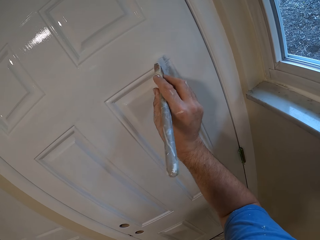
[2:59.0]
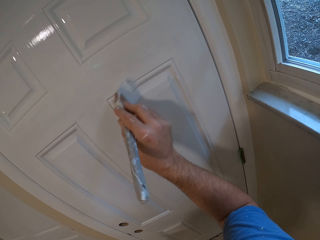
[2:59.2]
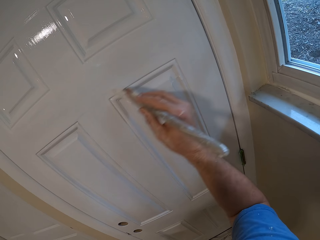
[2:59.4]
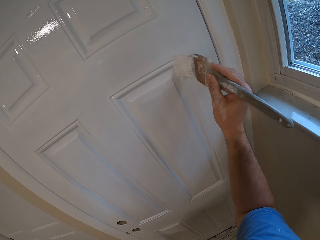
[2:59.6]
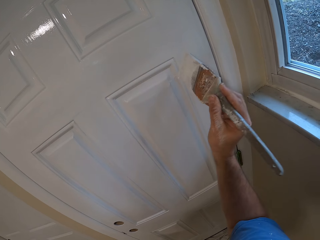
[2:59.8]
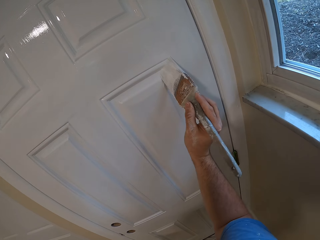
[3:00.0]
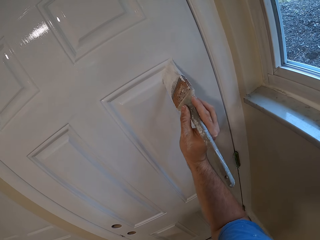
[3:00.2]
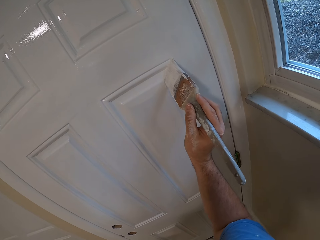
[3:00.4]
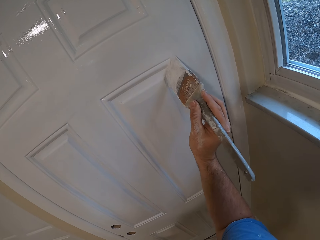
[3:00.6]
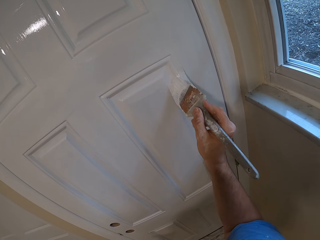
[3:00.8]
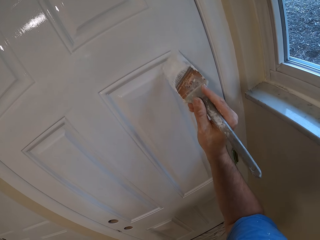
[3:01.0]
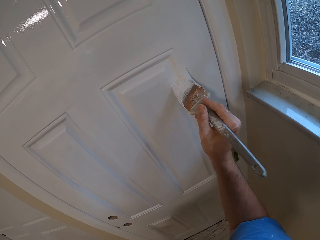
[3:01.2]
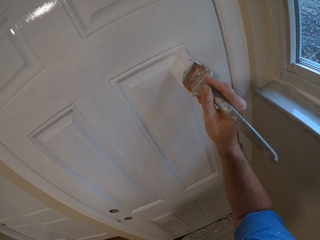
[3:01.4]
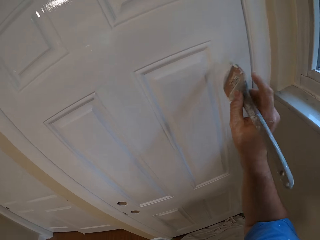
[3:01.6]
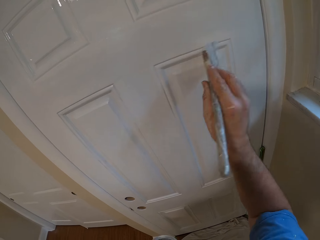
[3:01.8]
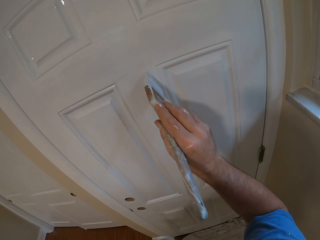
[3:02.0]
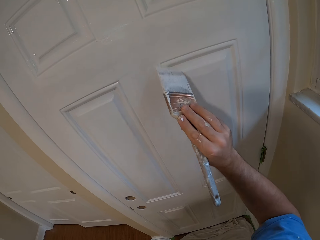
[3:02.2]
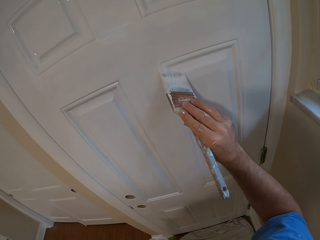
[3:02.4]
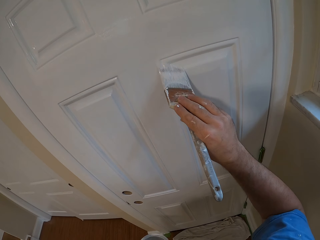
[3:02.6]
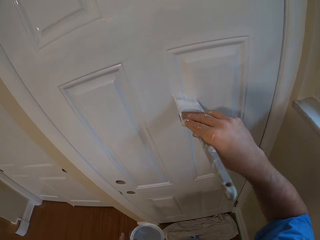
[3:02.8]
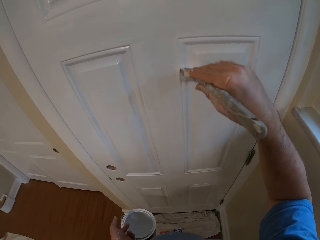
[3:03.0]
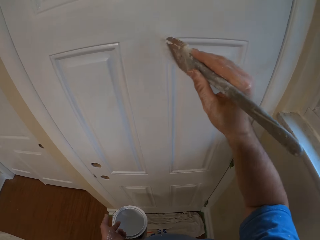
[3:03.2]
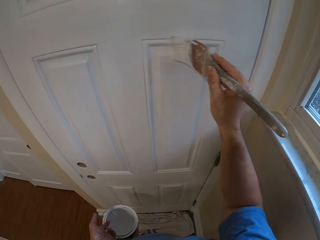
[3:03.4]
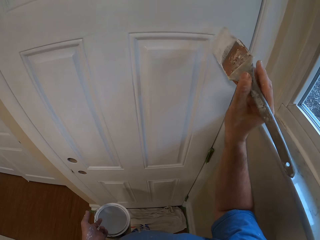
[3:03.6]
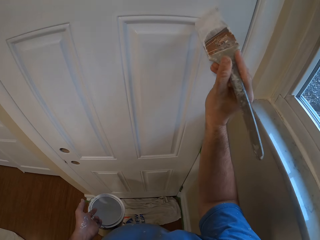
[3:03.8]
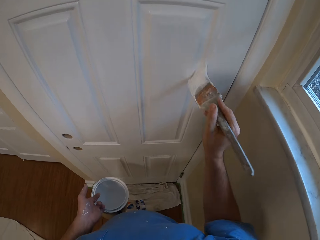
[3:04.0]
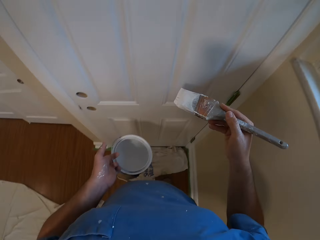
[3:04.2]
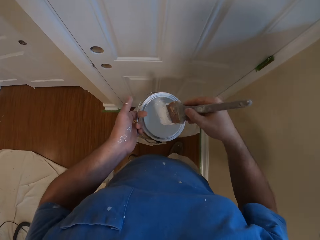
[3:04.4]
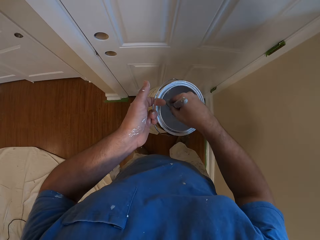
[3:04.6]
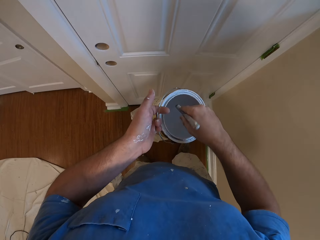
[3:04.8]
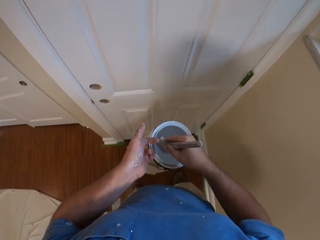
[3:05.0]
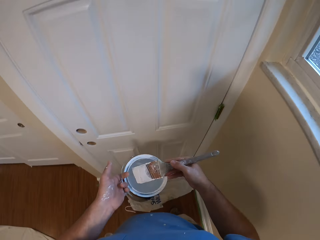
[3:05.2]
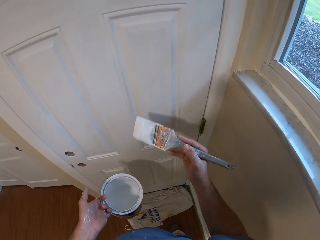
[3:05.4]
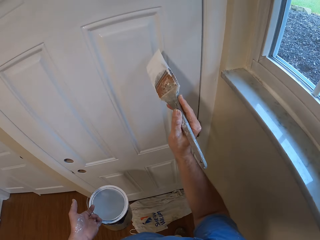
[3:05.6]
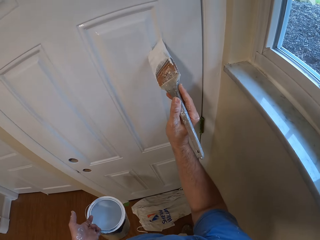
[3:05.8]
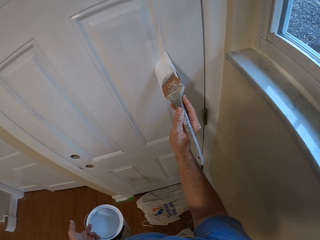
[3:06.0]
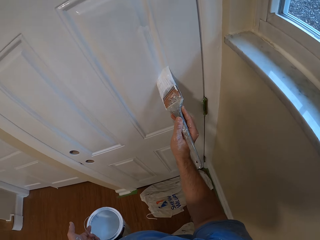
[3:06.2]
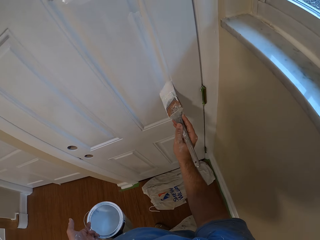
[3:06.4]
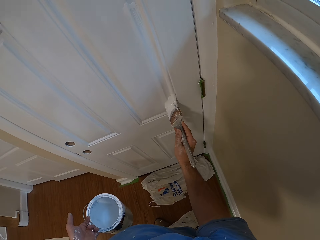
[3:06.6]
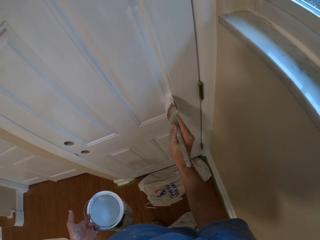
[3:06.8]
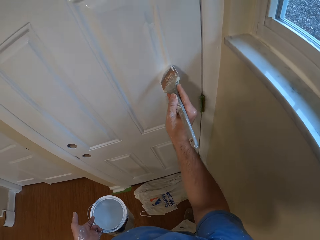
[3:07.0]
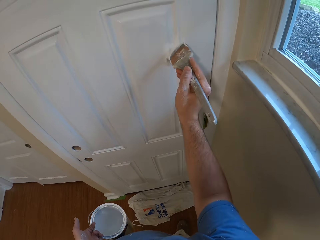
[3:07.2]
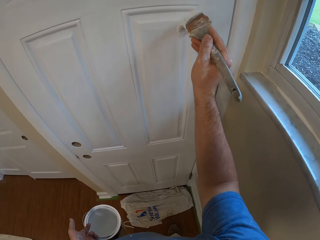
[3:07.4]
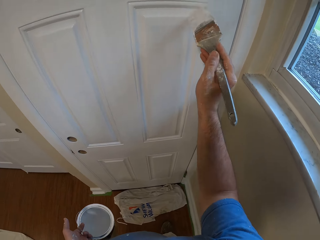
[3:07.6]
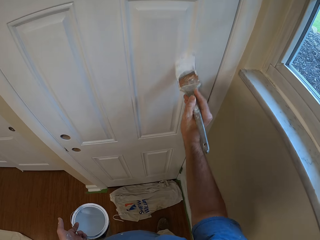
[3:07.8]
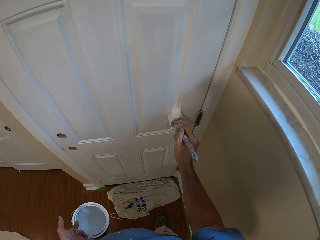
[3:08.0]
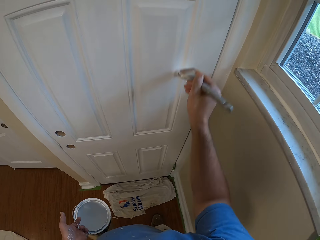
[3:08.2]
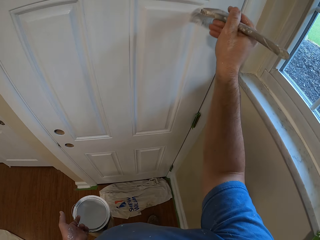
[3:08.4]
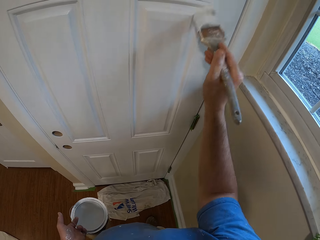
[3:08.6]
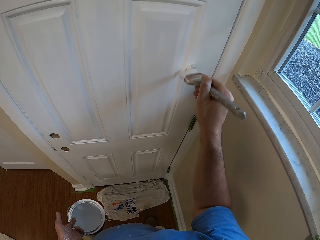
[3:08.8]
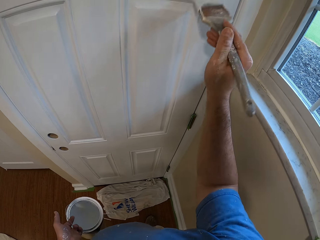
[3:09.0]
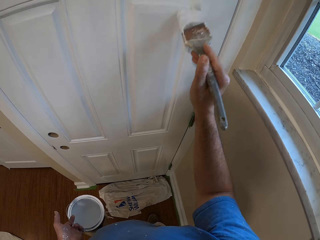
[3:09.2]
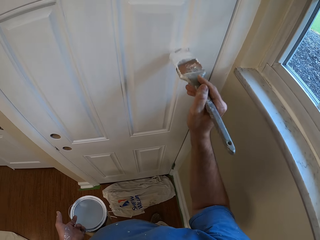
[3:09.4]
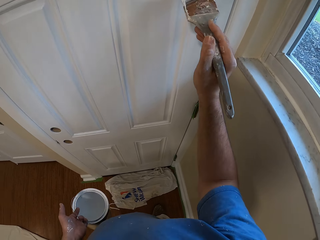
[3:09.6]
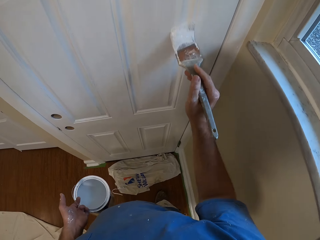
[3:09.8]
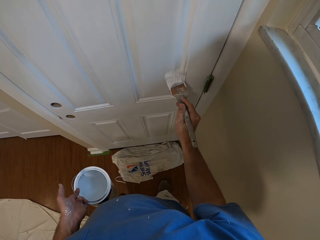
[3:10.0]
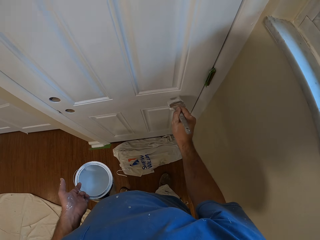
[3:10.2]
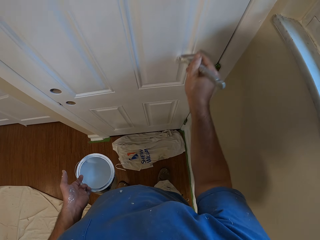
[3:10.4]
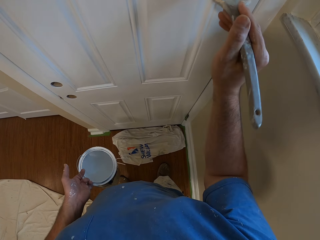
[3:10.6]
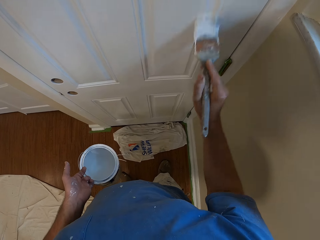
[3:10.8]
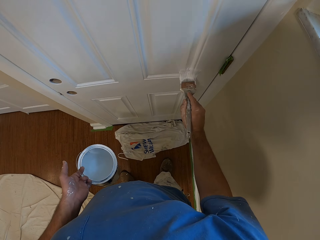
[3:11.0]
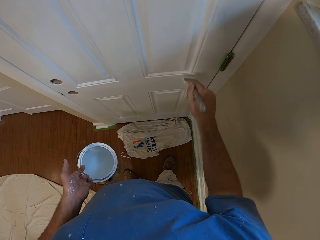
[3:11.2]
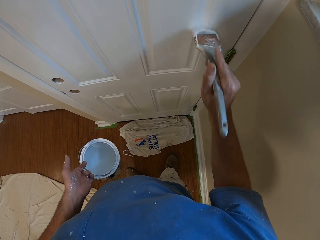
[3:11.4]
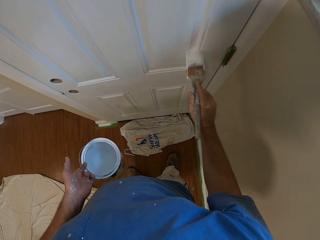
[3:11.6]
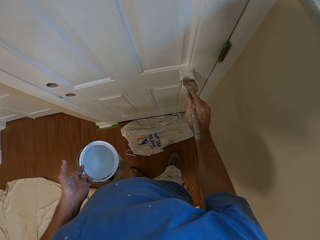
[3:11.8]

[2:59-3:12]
The camera wearer dips the brush inside the paint container. They paint the door with the brush.

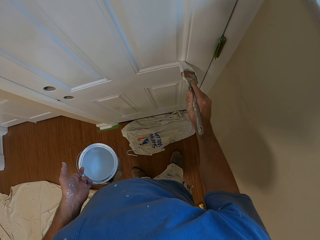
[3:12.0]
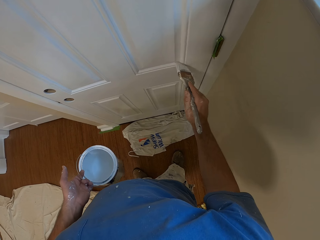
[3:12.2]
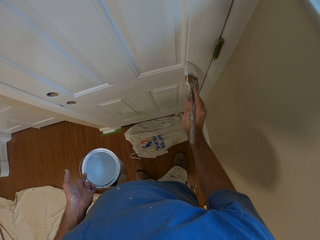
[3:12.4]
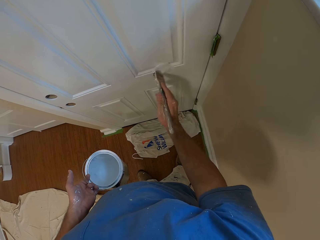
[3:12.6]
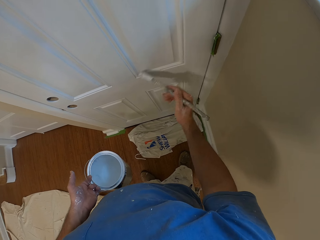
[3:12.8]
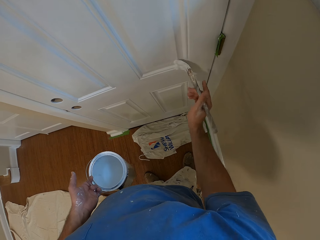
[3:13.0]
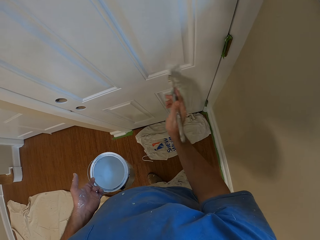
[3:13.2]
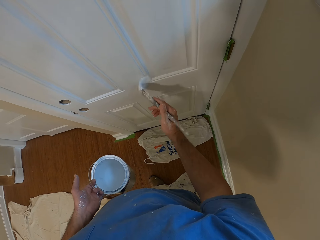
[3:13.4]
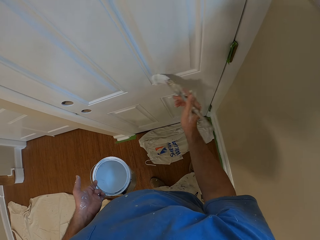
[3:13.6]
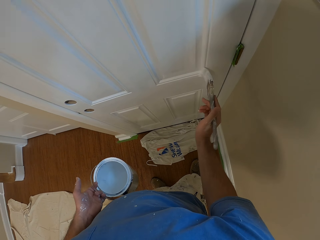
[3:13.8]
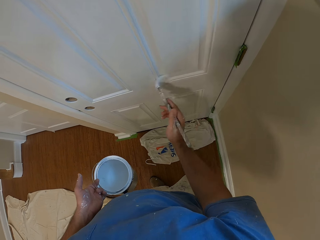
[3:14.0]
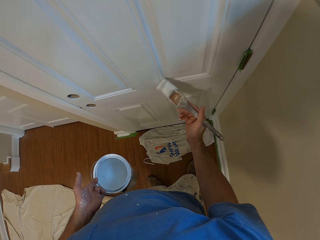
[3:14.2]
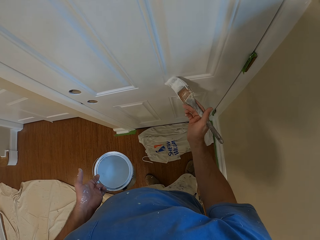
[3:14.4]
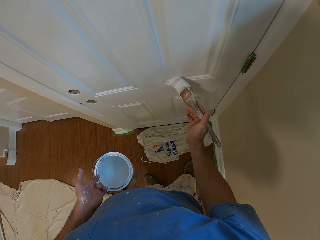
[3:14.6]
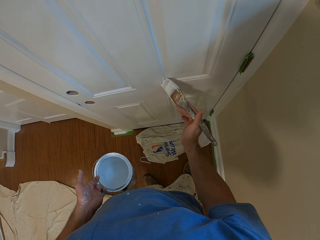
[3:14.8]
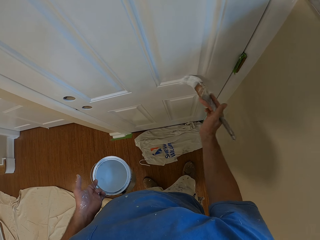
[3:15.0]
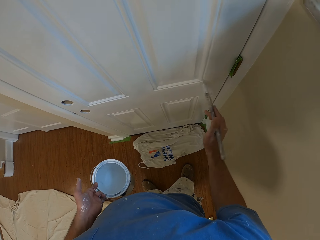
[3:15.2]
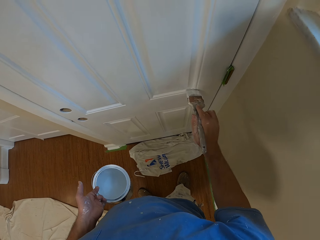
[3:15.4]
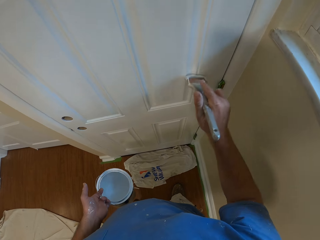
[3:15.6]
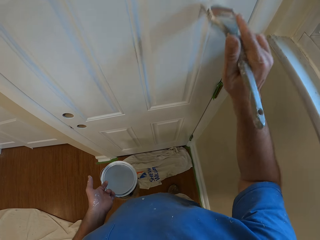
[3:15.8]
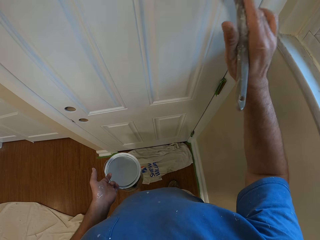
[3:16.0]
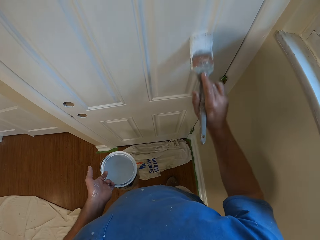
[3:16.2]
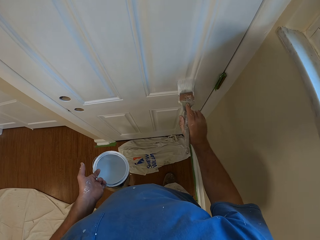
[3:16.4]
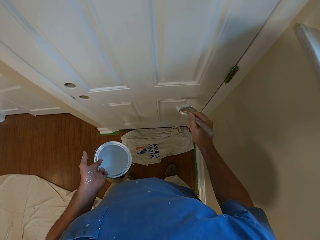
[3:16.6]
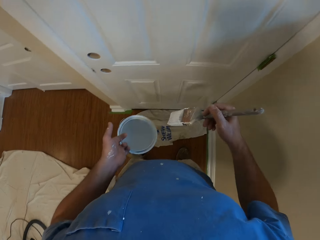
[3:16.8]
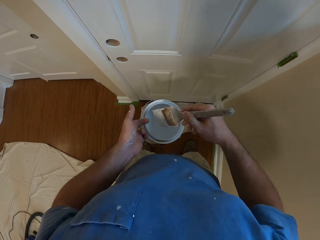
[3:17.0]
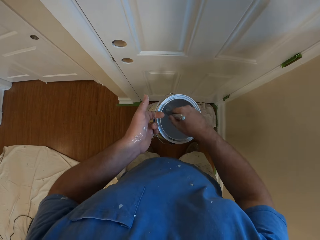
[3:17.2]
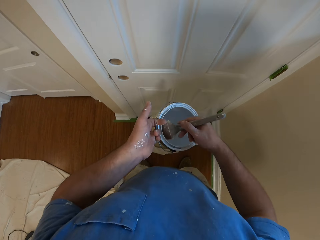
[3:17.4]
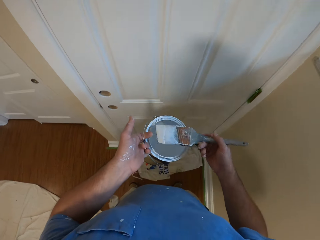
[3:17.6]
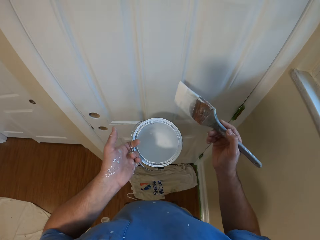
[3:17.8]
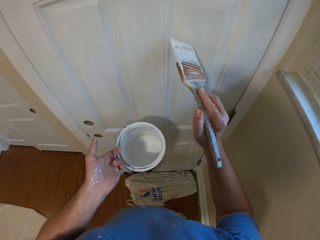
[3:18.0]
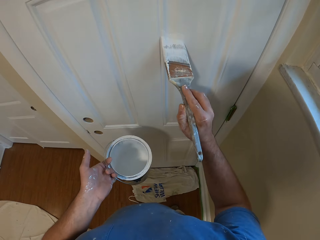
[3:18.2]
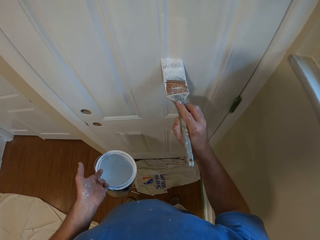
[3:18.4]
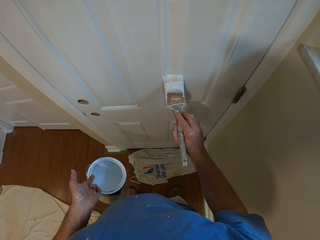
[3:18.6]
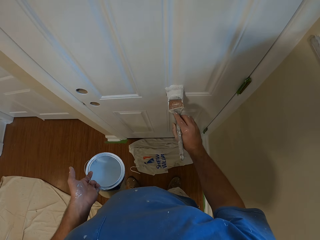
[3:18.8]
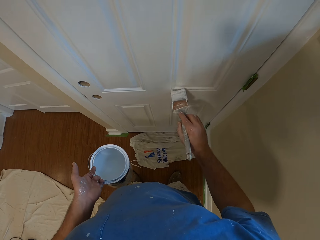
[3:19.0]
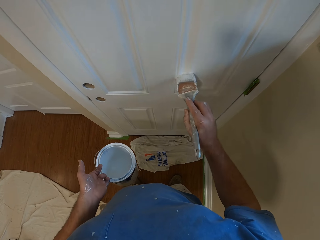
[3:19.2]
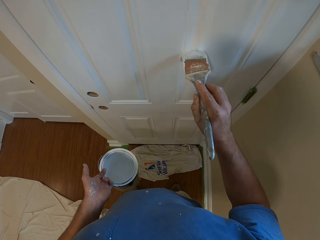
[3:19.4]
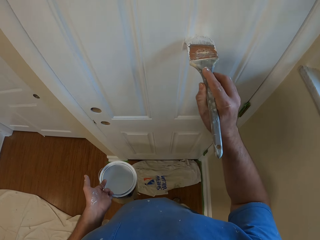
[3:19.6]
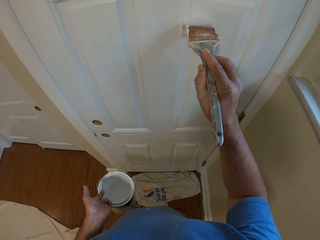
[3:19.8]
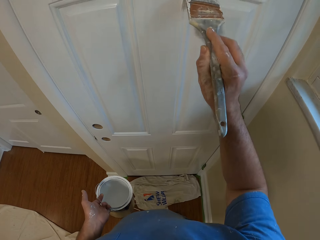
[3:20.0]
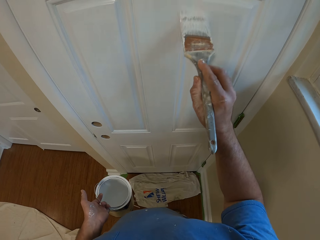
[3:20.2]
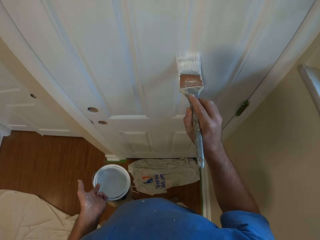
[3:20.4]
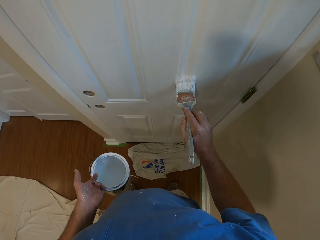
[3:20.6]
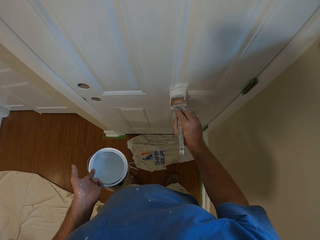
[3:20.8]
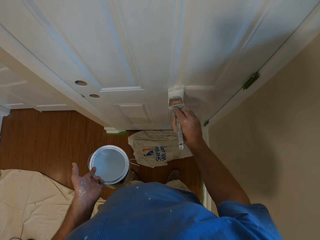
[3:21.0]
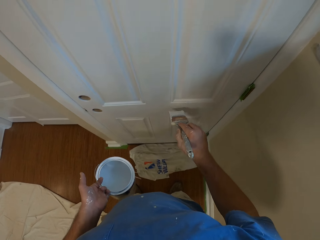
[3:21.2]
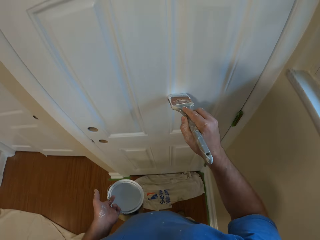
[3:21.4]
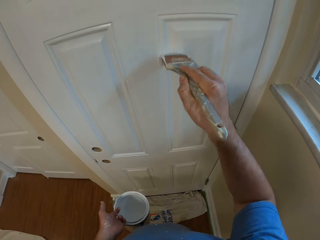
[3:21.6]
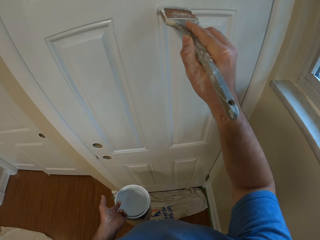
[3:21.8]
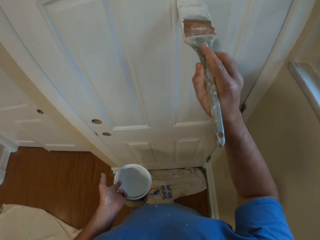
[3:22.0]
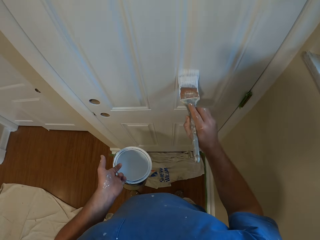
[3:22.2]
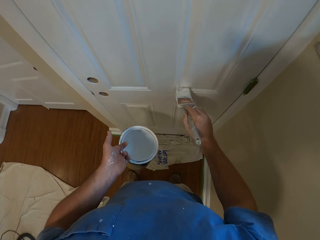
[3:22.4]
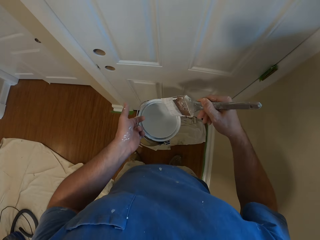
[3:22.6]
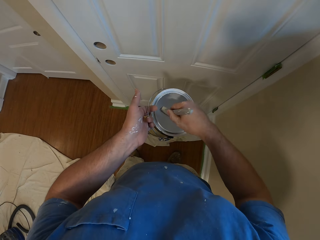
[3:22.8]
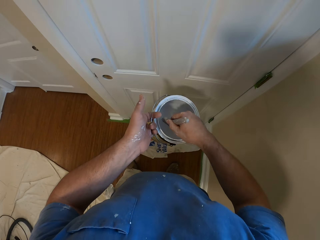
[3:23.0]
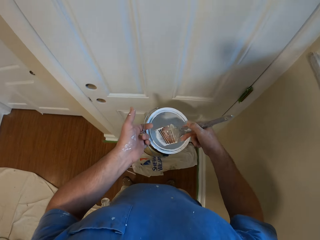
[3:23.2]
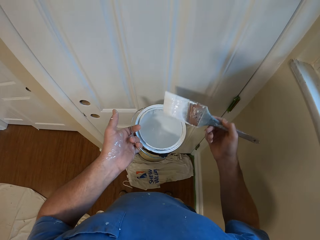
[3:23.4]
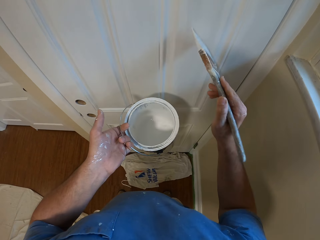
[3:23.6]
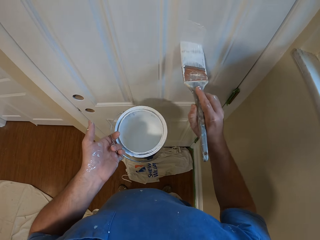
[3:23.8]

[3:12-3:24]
The camera wearer dips the brush inside the paint container. They paint the door with the brush. They dip the brush inside the paint container.
